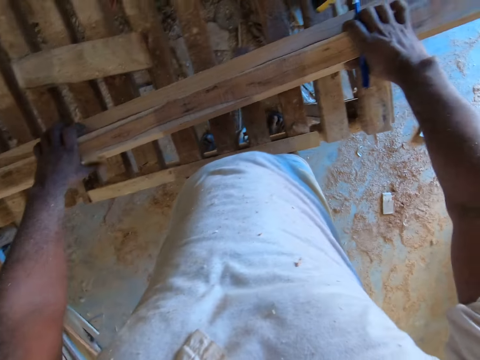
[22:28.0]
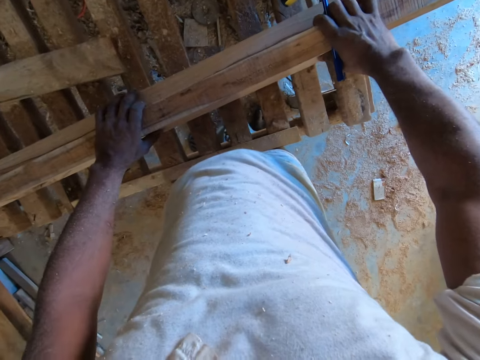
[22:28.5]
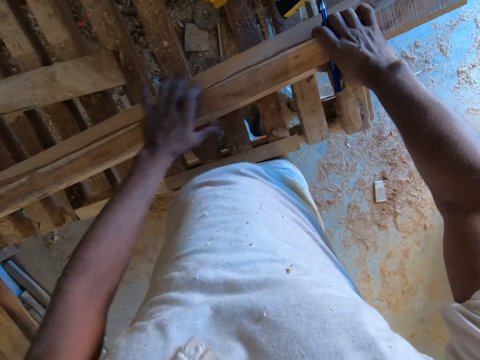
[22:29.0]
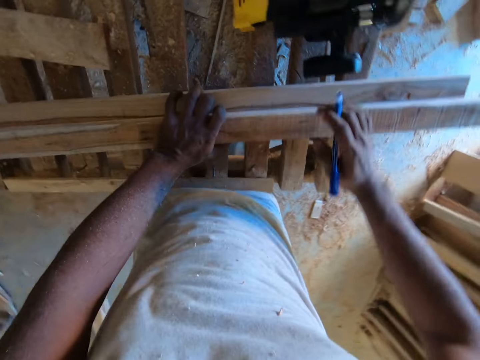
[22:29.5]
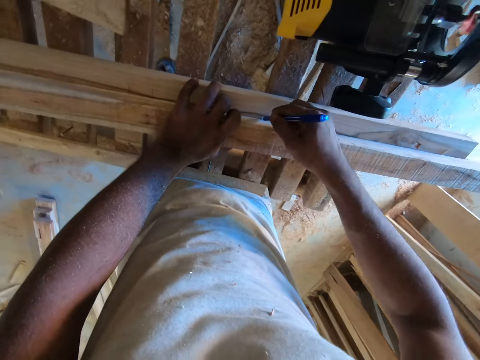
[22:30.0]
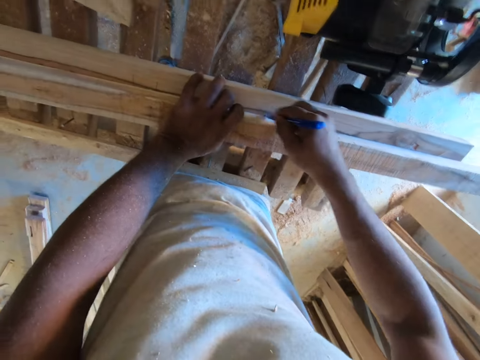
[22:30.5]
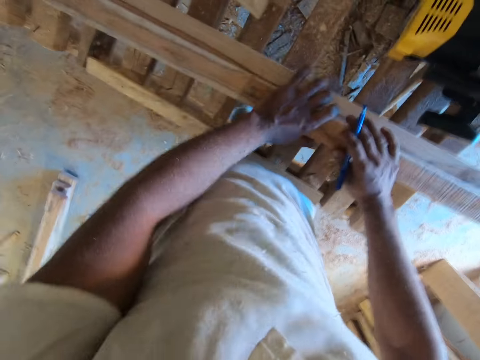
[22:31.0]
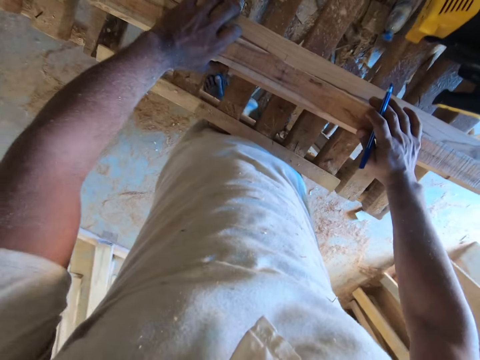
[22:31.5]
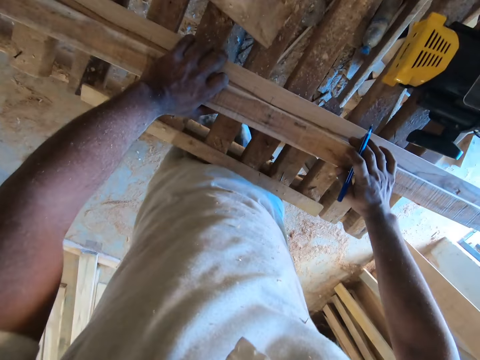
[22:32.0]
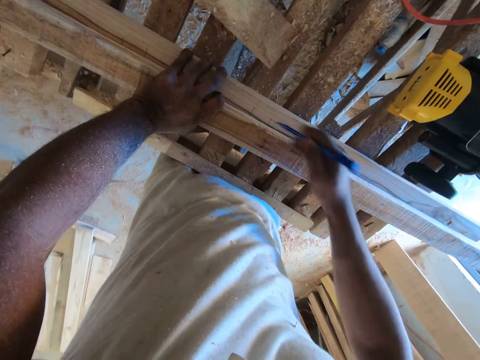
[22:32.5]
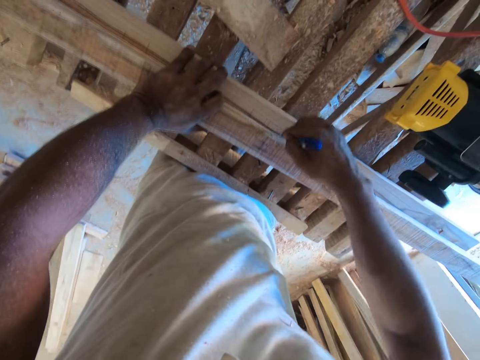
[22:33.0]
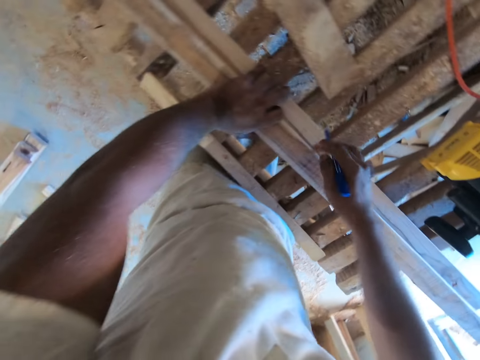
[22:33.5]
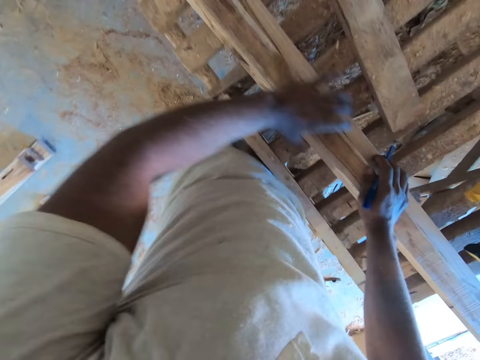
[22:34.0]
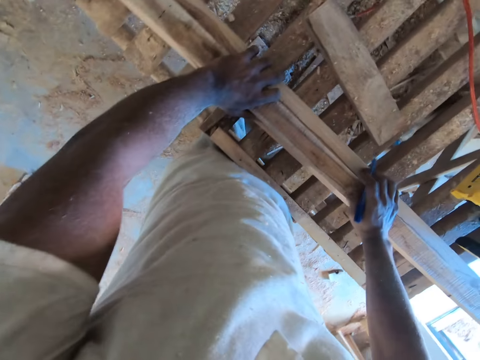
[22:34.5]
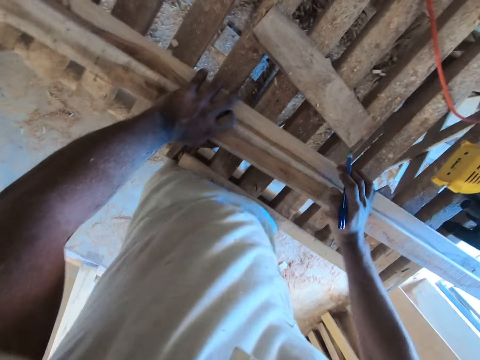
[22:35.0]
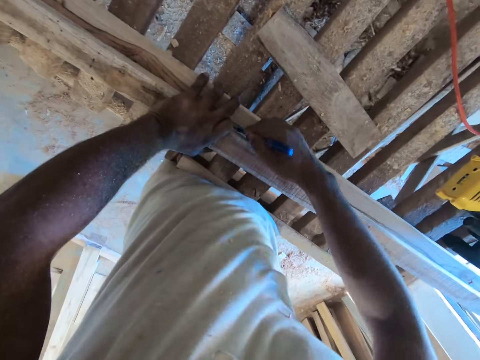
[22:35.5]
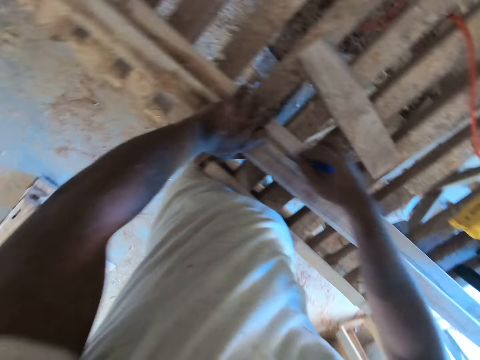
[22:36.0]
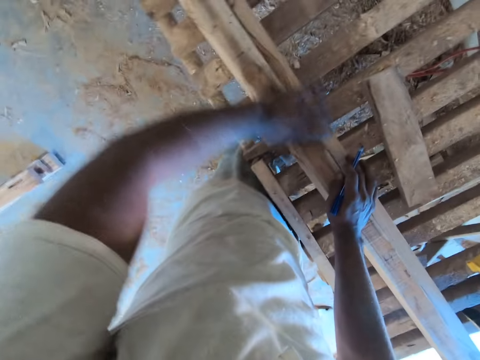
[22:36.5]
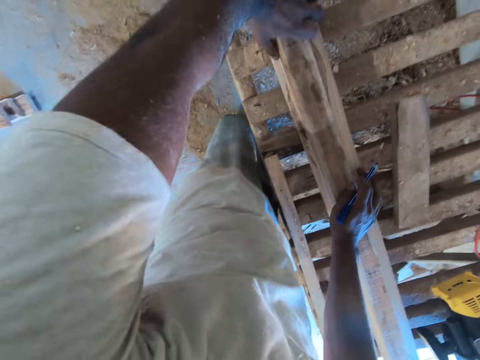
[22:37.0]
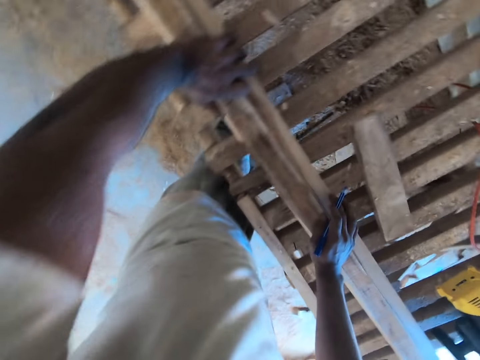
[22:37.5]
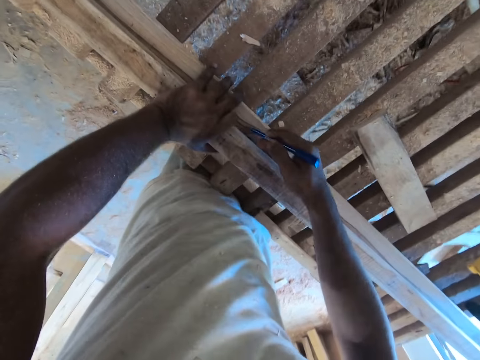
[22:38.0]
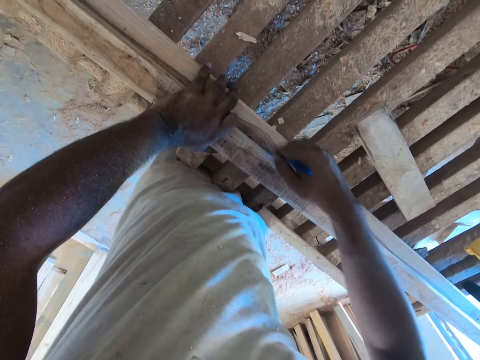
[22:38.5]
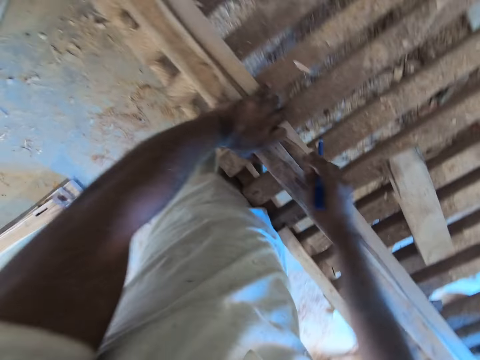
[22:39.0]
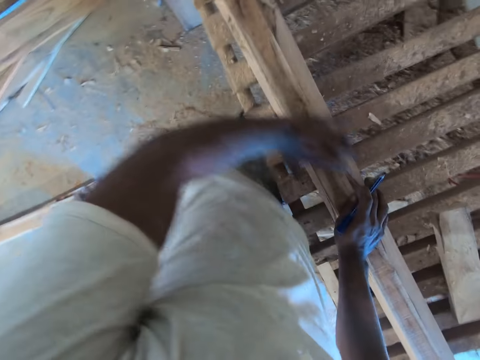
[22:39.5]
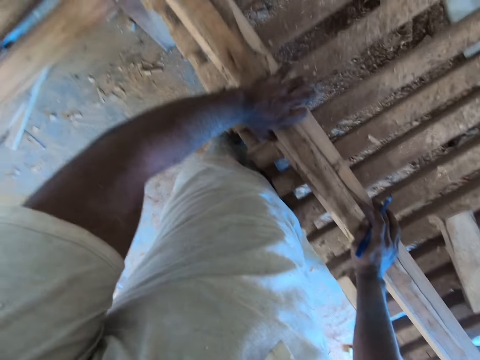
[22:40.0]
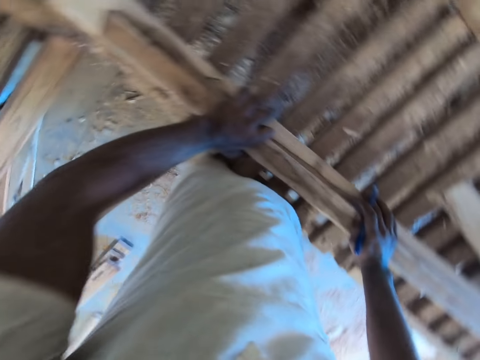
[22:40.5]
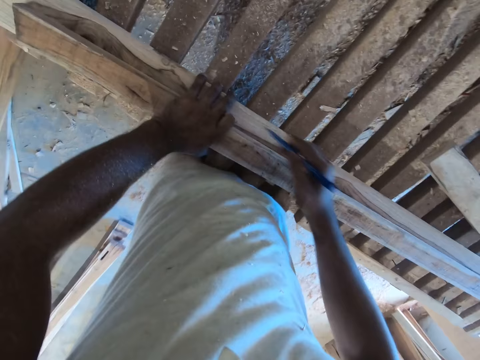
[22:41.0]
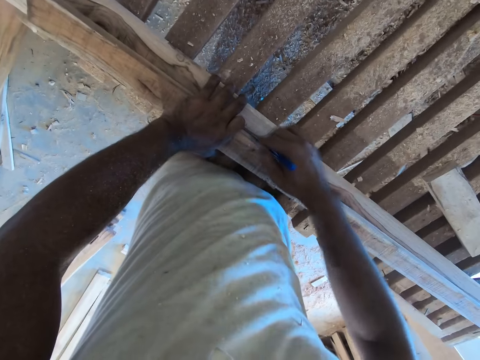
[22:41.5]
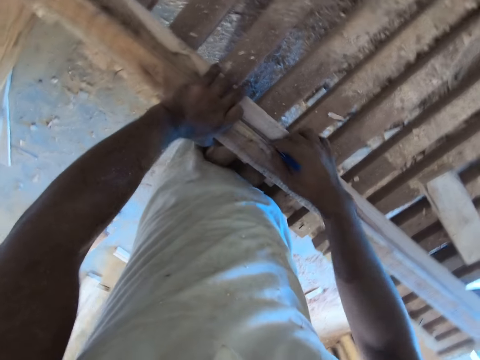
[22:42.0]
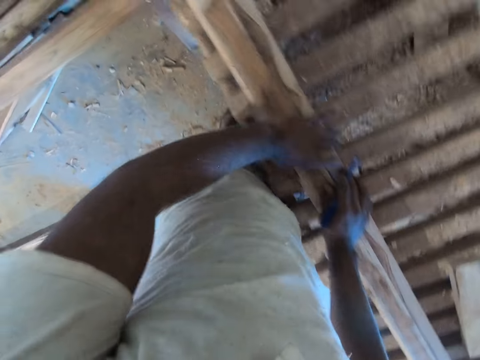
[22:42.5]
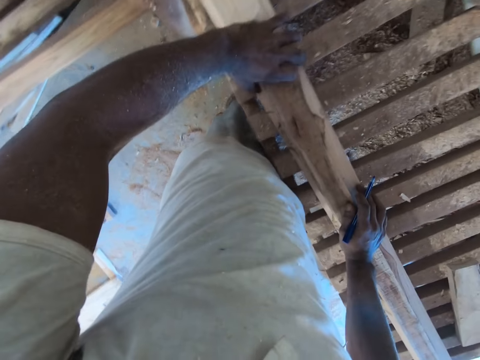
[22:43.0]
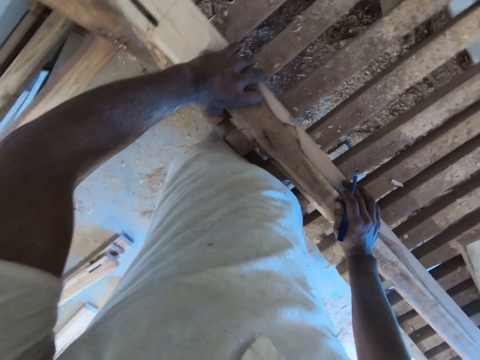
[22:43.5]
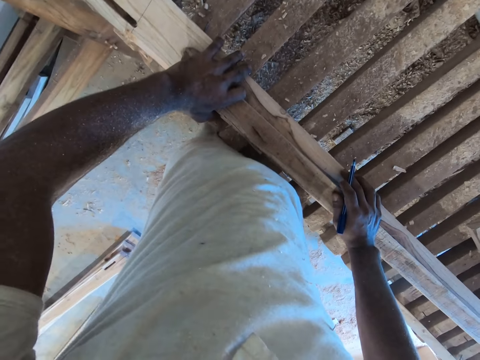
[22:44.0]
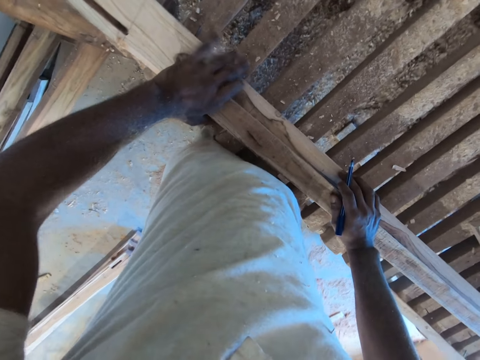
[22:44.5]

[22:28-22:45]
The camera wearer moves his left hand on the planks of wood on the wooden frame. He marks the plank of wood on the wooden frame with a pen in his right hand. He moves his left hand on the plank of wood on the plank of wood on the wooden frame. He marks the plank of wood on the wooden frame with the pen in his right hand. He moves his left hand on the plank of wood on the plank of wood on the wooden frame. He marks the plank of wood on the wooden frame with the pen in his right hand. He moves his left hand on the plank of wood on the plank of wood on the wooden frame. He marks the plank of wood on the wooden frame with the pen in his right hand. He moves his left hand on the plank of wood on the plank of wood on the wooden frame. He marks the plank of wood on the wooden frame with the pen in his right hand. He moves his left hand on the plank of wood on the plank of wood on the wooden frame.

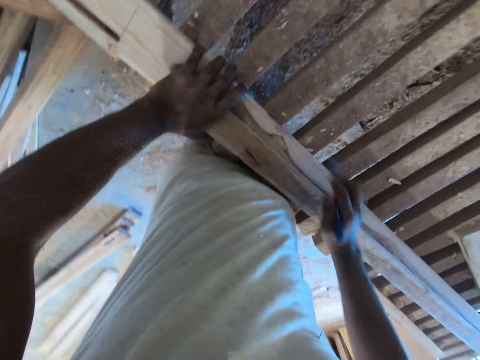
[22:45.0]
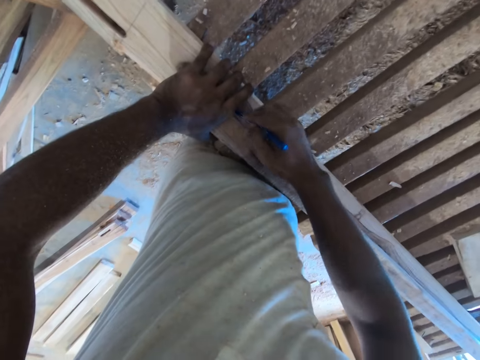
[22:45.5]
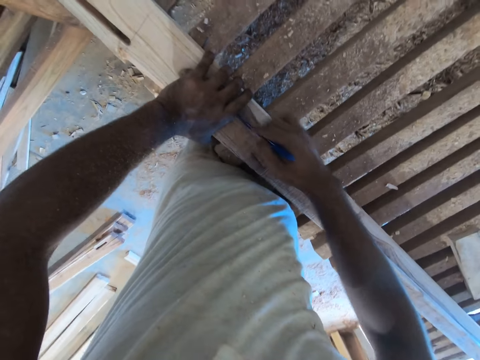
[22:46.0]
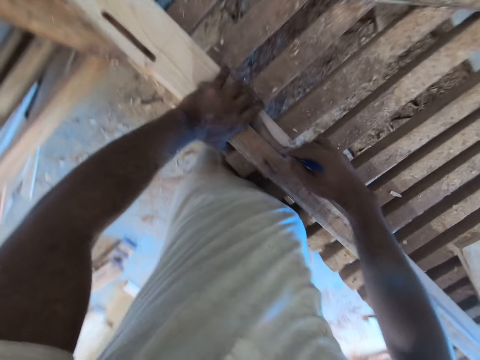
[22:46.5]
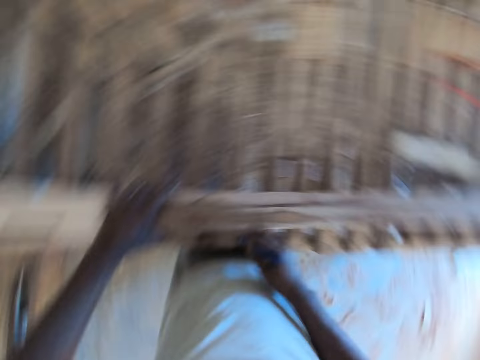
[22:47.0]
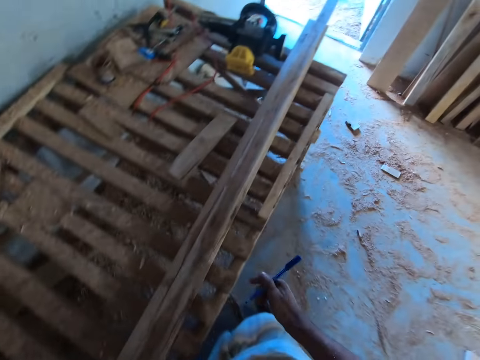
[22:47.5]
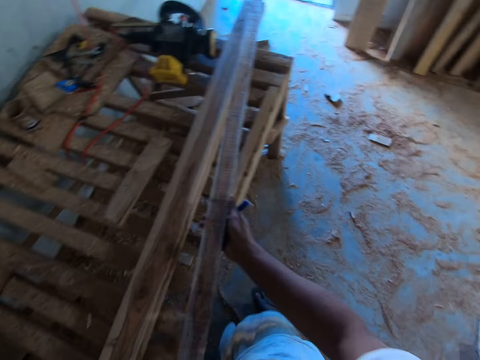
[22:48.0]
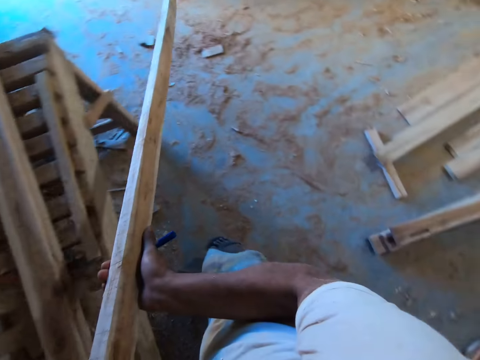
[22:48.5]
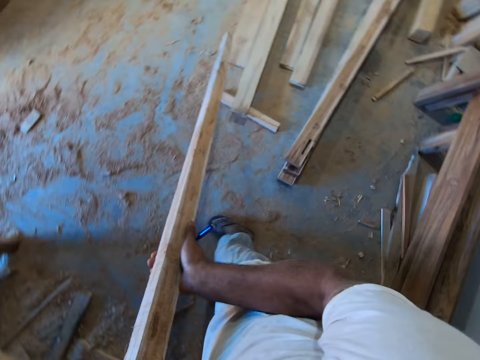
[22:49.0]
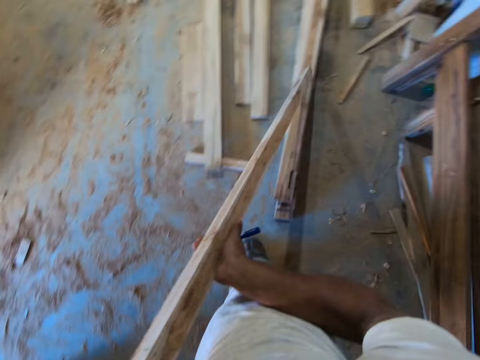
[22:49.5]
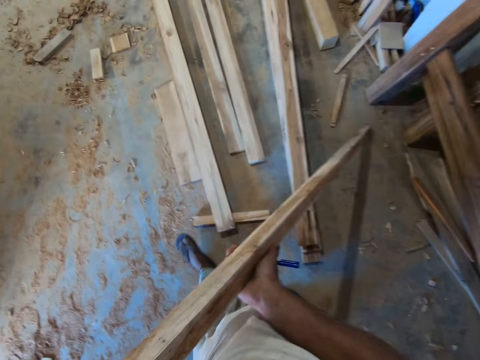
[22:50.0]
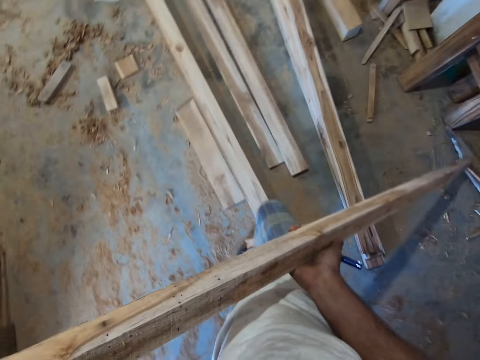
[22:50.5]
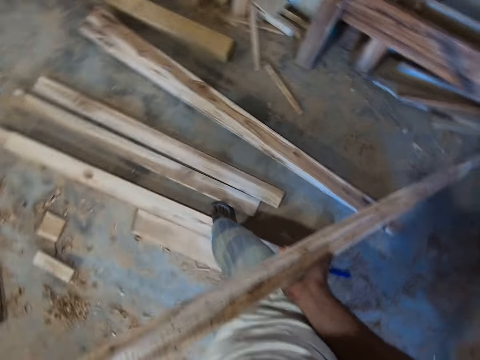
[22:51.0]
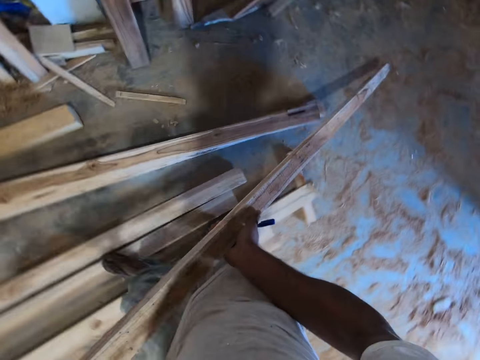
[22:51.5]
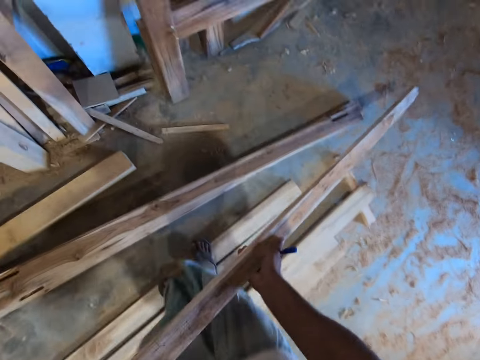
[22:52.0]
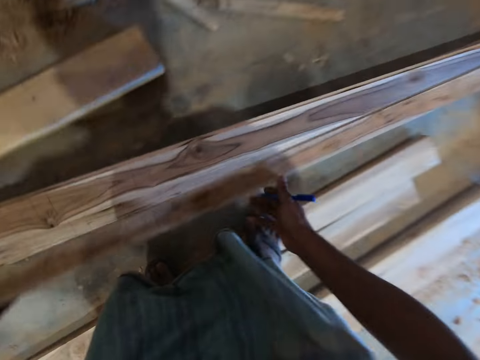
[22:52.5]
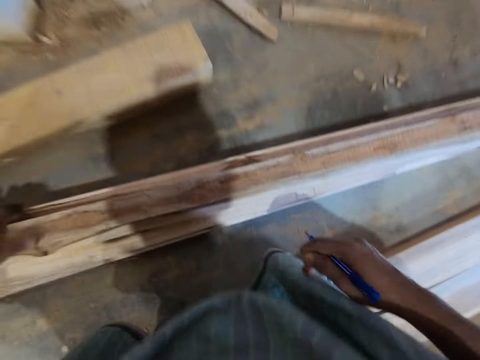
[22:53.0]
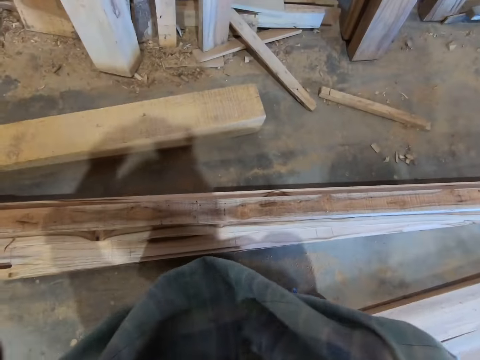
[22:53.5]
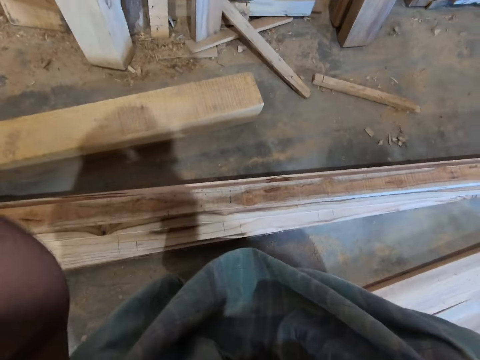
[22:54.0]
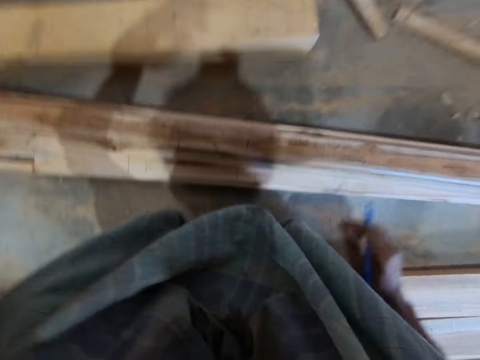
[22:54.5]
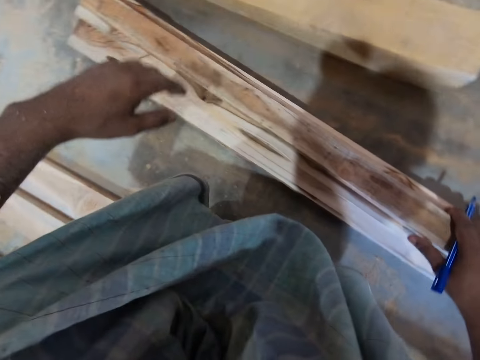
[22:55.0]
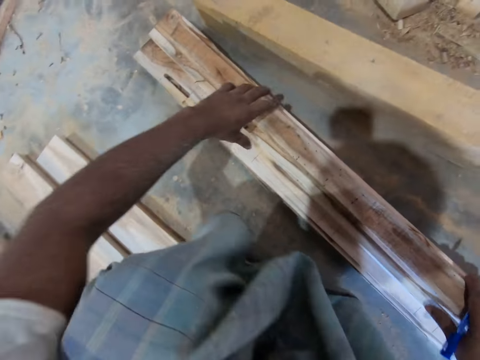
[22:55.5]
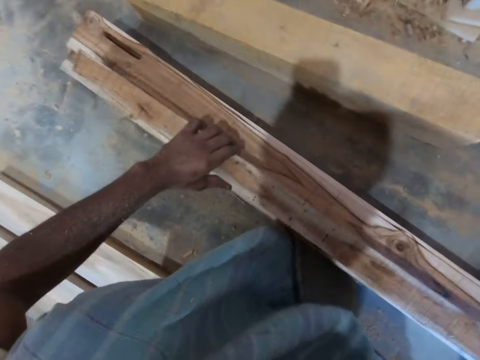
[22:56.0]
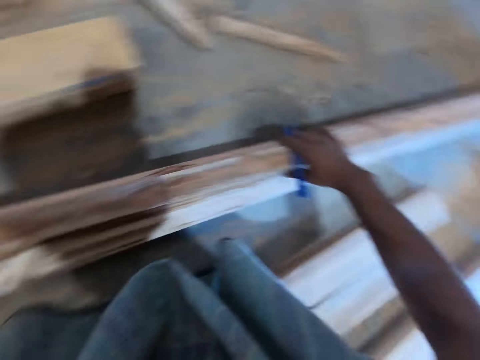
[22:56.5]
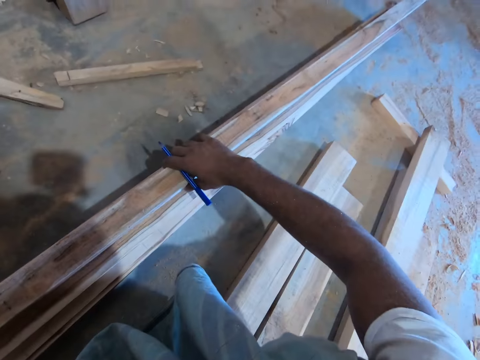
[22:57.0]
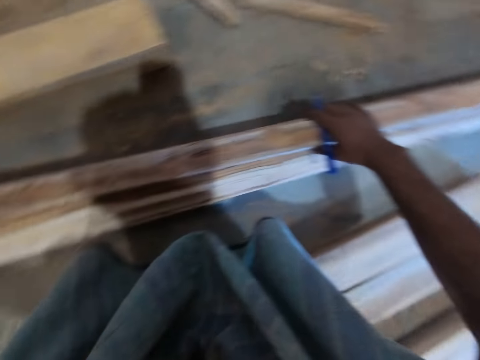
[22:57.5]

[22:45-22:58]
The camera wearer marks the piece of wood on the work table with the pen in his right hand. He looks around the workshop. He carries the piece of wood on top of the piece of wood with his left hand. He carries the piece of wood on top of the piece of wood with both hands. He walks around the workshop. He drops the piece of wood on top of pieces of wood on the floor with both hands. He moves his left hand towards his head. He adjusts the camera. He holds the piece of wood on top of the pieces of wood on the floor with his right hand. He adjusts the piece of wood on top of the pieces of wood on the floor with both hands.
